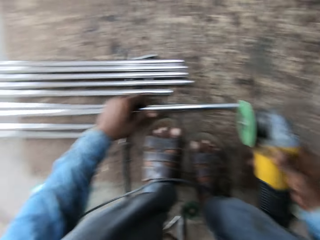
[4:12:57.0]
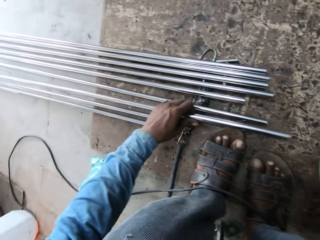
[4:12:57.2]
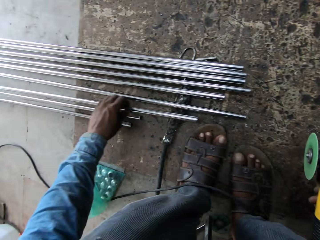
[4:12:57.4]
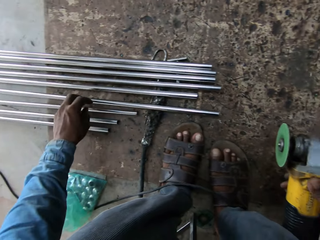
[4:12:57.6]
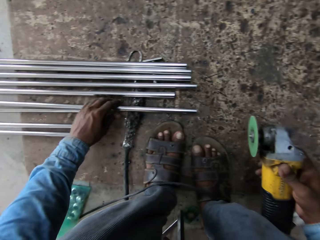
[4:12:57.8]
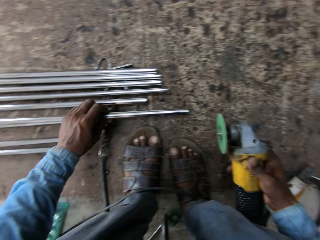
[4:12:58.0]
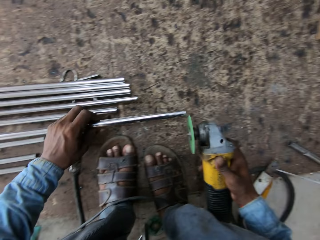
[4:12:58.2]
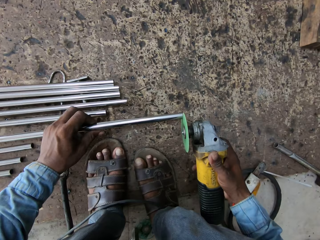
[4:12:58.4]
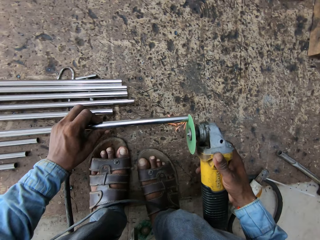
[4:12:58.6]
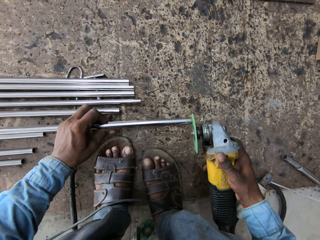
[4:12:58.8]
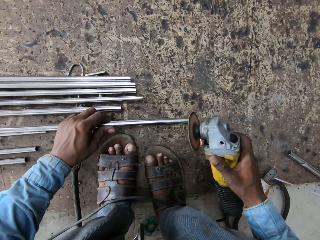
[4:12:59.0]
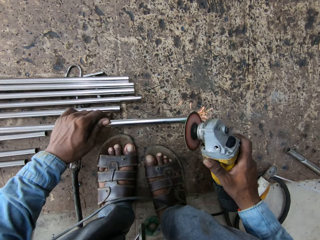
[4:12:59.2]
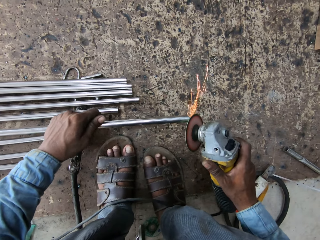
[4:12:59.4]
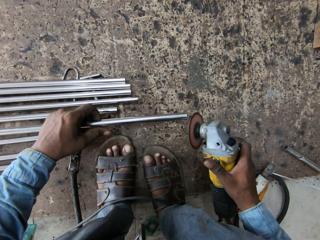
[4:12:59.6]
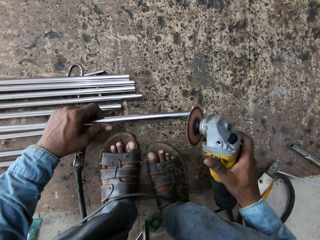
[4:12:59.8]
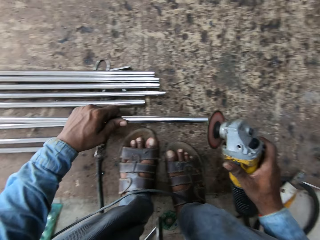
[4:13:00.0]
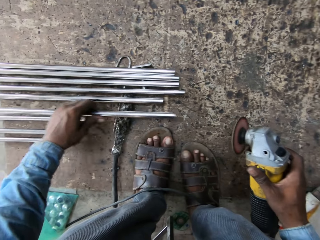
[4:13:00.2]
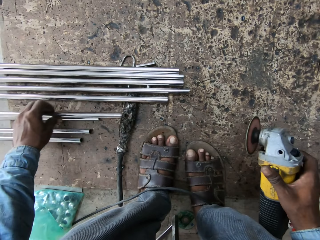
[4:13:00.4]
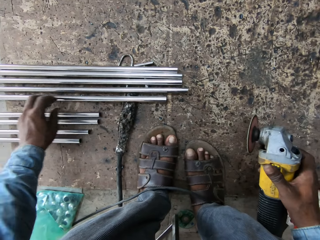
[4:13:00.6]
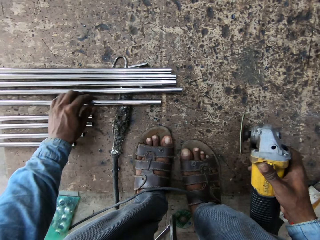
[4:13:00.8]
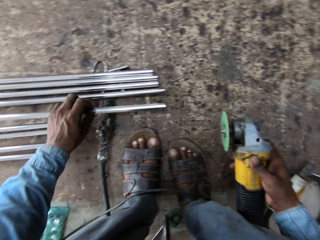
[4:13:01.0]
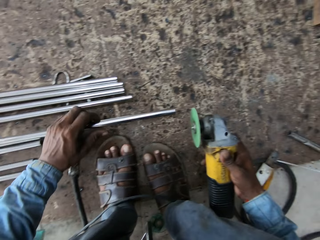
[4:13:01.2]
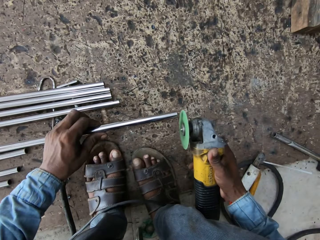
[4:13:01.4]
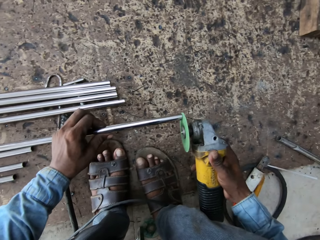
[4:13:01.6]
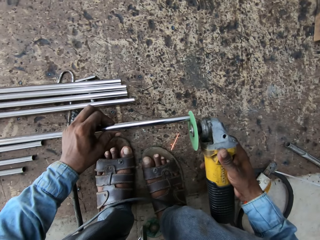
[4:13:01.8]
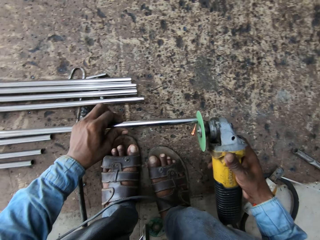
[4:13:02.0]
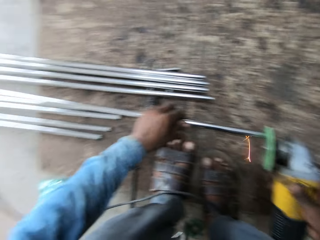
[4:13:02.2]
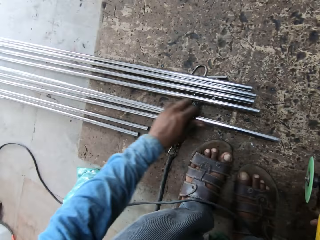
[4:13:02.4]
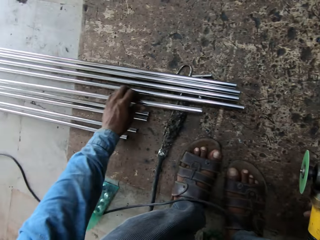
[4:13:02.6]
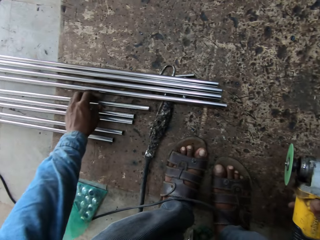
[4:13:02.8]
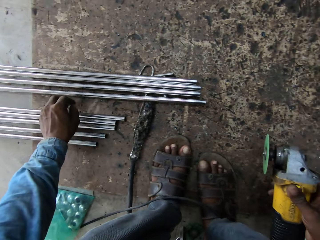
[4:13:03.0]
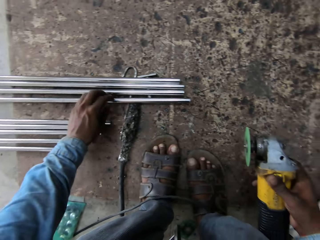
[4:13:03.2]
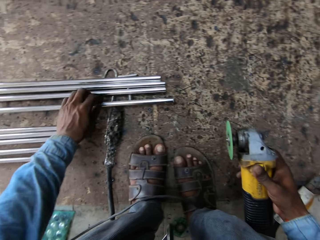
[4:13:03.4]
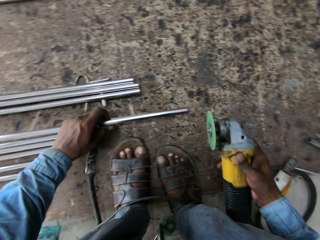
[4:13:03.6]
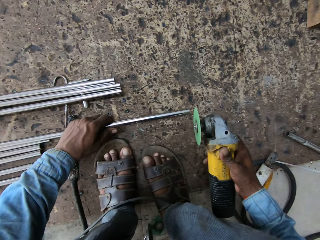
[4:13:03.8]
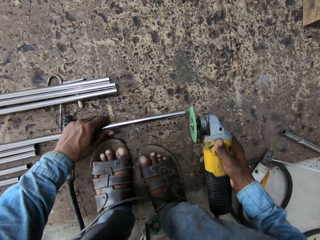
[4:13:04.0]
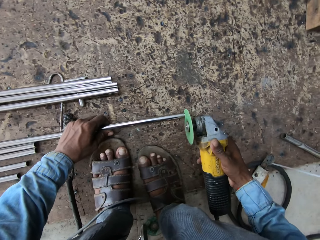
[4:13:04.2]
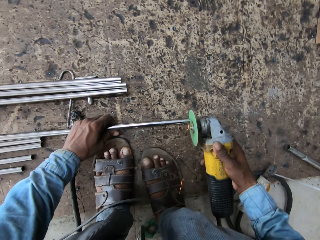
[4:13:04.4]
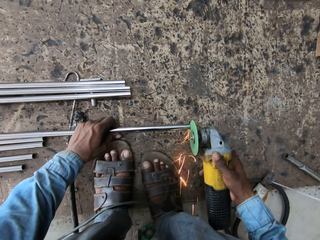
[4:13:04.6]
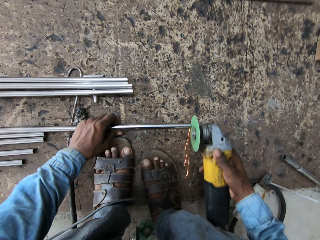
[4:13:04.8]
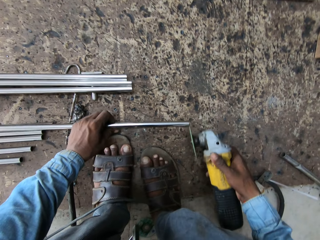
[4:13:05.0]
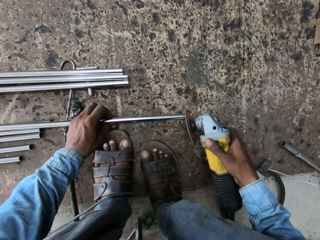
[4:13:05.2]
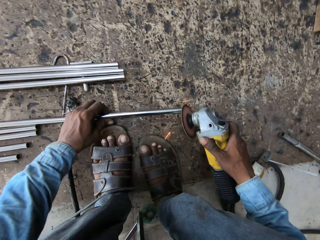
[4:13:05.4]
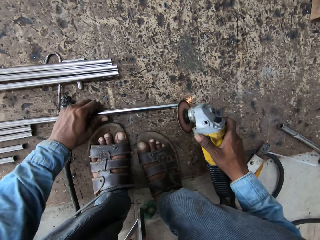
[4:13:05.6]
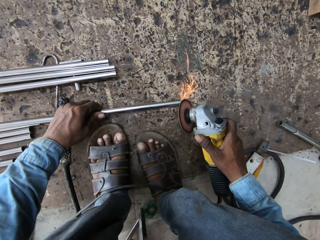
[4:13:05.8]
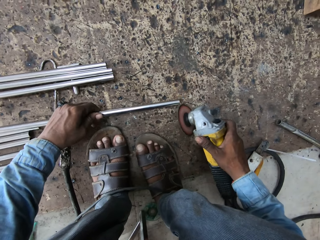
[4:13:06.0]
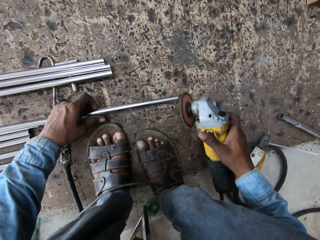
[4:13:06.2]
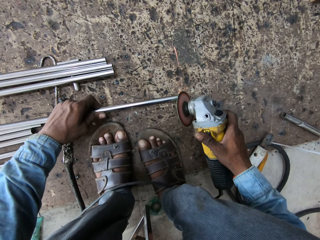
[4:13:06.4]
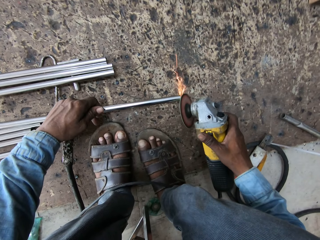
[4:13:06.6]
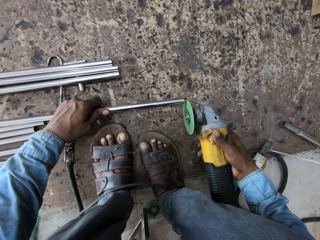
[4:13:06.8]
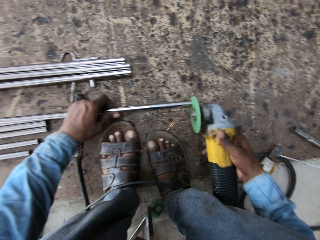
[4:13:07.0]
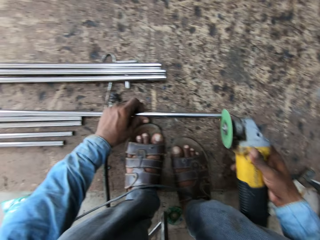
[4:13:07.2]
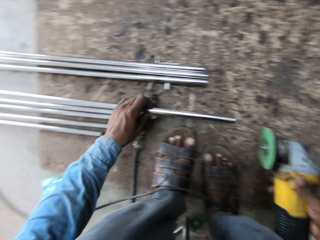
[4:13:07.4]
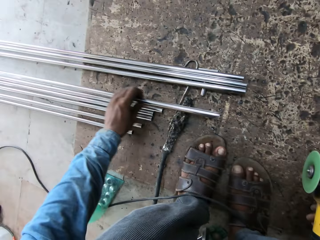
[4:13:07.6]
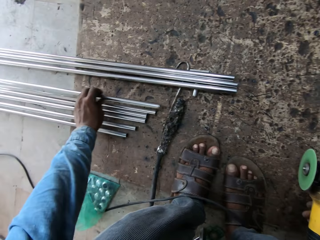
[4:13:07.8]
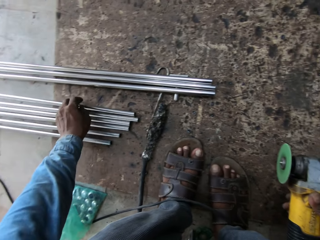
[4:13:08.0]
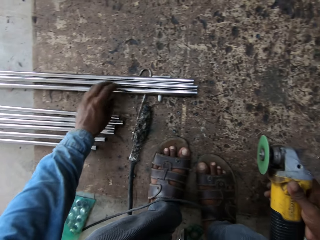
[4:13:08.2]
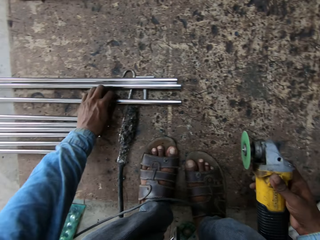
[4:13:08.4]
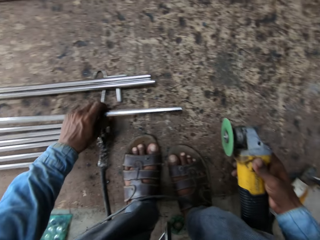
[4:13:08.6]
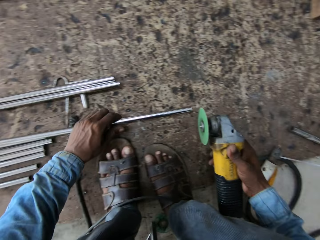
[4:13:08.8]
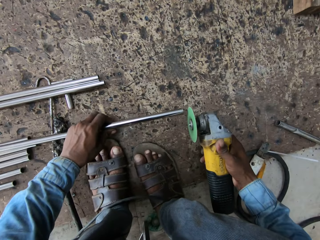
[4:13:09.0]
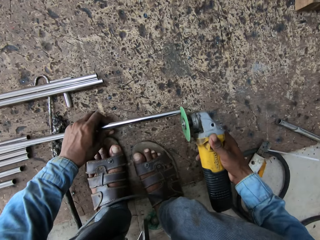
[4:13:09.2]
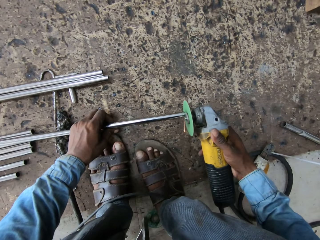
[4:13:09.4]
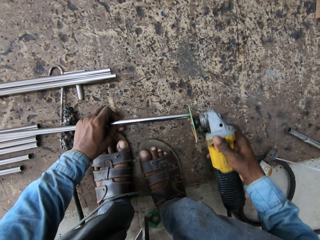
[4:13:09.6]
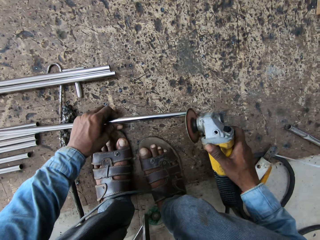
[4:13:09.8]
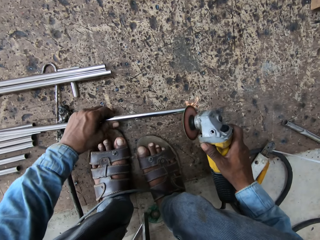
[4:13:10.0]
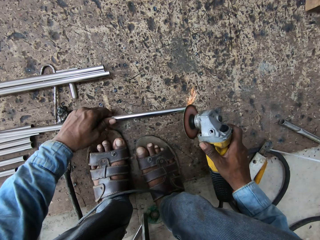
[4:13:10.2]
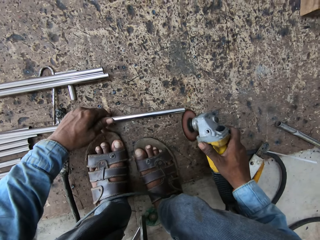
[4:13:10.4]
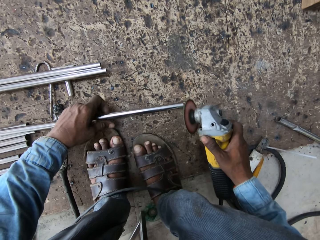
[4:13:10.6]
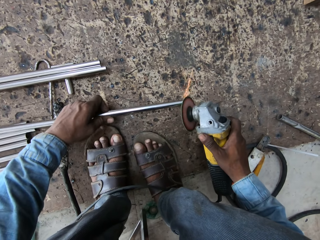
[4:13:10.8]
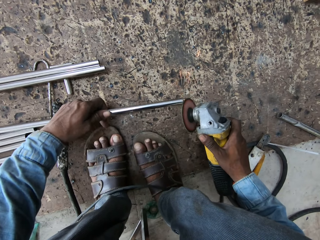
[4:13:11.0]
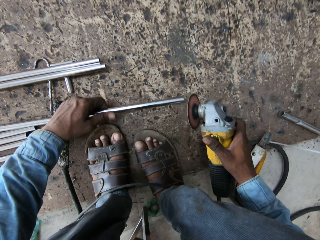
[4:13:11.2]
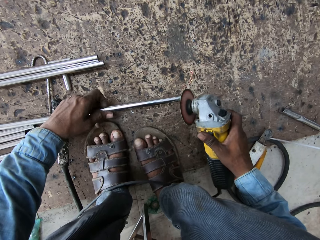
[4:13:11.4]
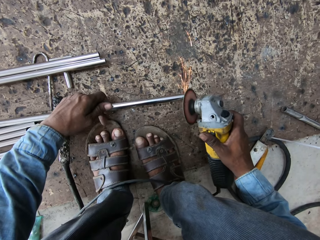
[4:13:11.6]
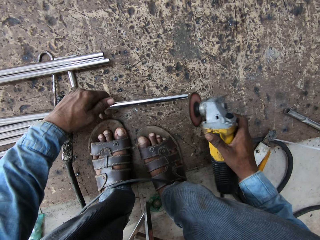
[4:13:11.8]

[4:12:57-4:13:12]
The camera wearer puts the metal down, picks the metal, and welds the metal. They put the metal down, pick the metal, and weld the metal. They put the metal down, pick the metal, and weld the metal. They put the metal down, pick the metal, and weld the metal.

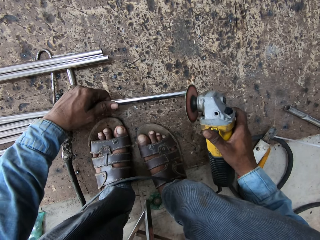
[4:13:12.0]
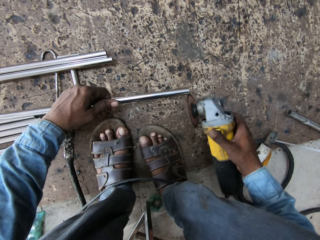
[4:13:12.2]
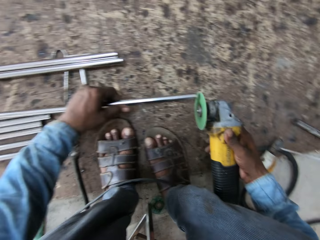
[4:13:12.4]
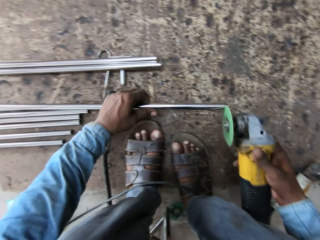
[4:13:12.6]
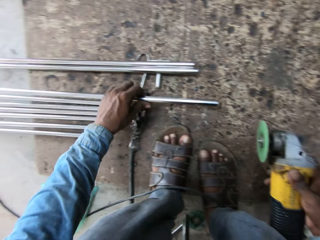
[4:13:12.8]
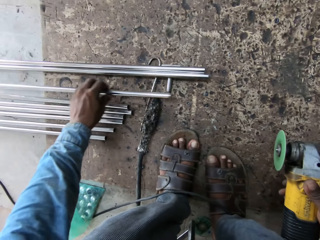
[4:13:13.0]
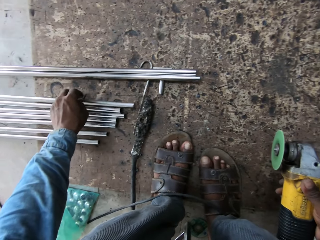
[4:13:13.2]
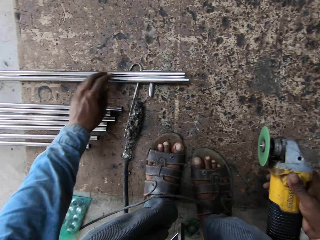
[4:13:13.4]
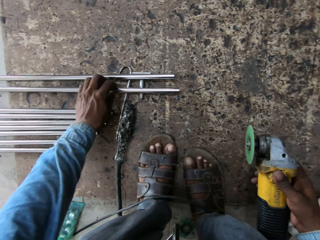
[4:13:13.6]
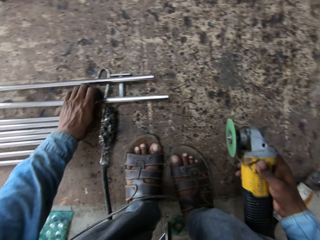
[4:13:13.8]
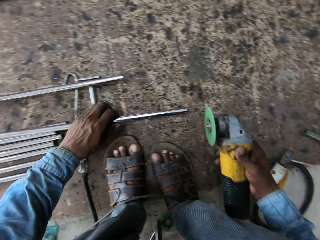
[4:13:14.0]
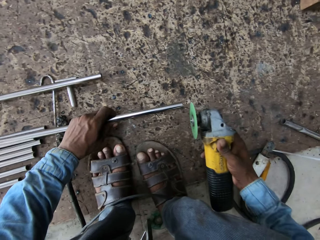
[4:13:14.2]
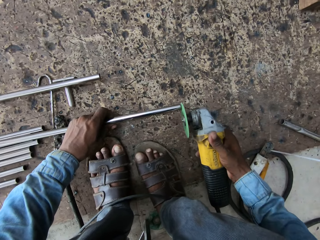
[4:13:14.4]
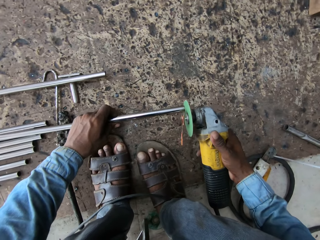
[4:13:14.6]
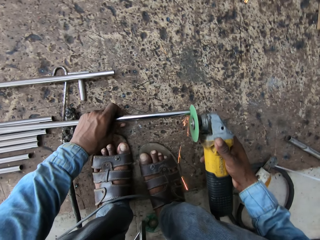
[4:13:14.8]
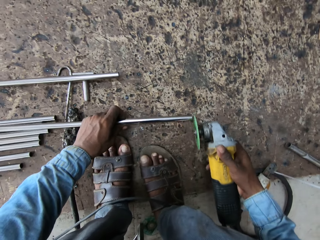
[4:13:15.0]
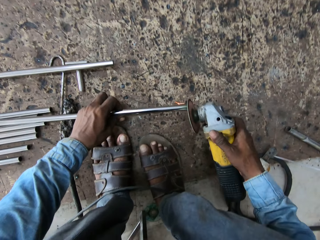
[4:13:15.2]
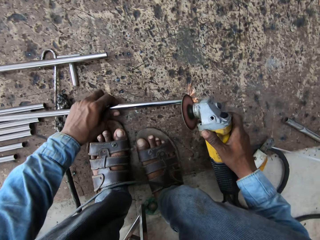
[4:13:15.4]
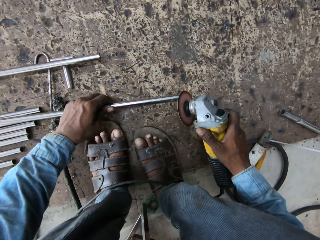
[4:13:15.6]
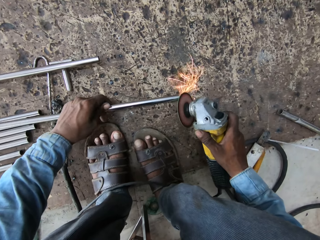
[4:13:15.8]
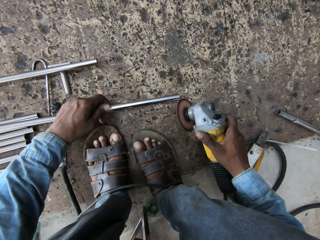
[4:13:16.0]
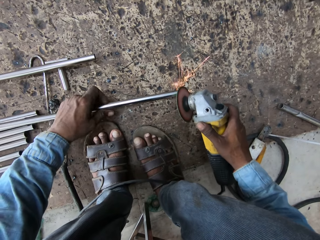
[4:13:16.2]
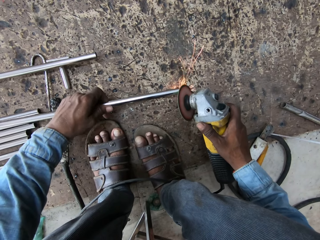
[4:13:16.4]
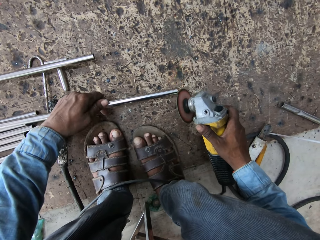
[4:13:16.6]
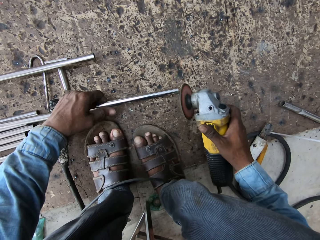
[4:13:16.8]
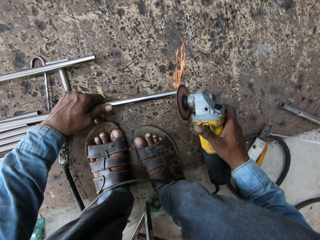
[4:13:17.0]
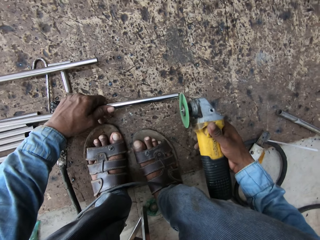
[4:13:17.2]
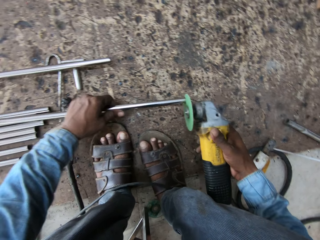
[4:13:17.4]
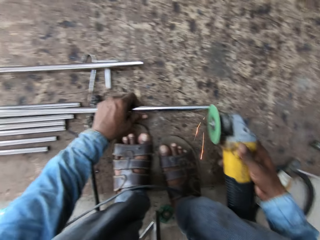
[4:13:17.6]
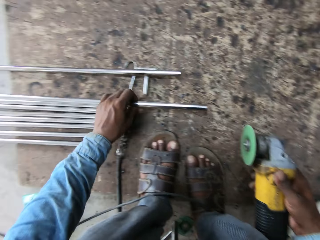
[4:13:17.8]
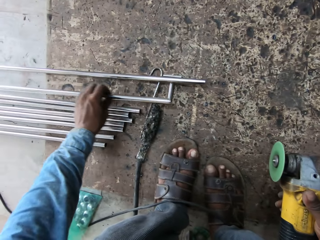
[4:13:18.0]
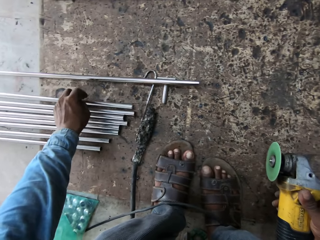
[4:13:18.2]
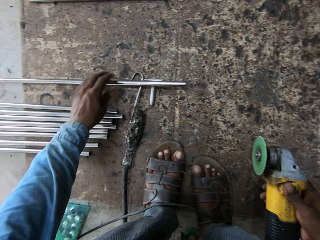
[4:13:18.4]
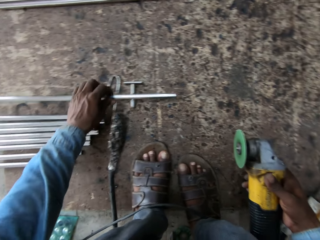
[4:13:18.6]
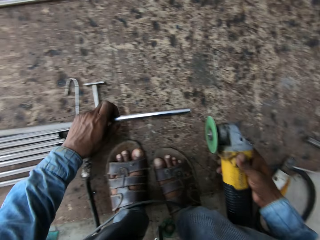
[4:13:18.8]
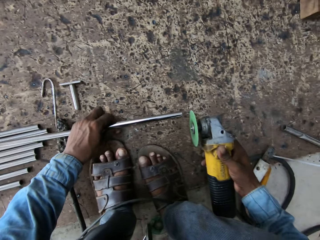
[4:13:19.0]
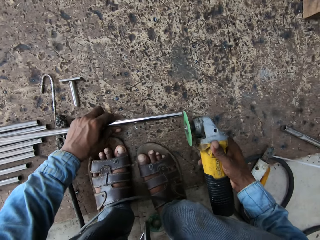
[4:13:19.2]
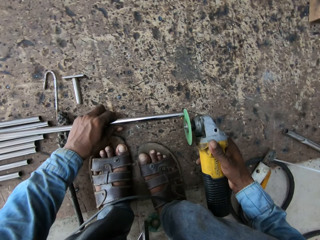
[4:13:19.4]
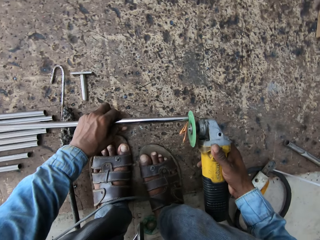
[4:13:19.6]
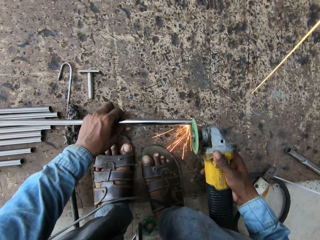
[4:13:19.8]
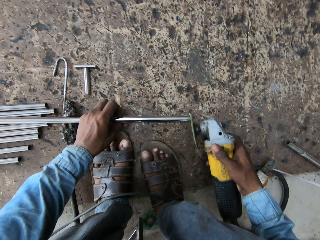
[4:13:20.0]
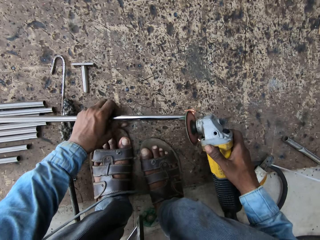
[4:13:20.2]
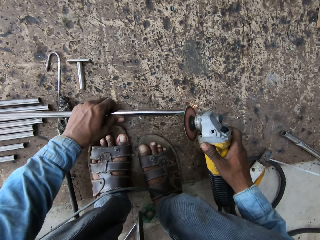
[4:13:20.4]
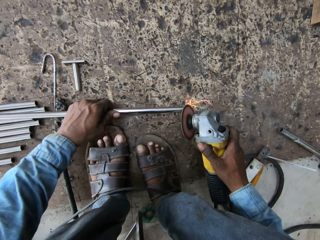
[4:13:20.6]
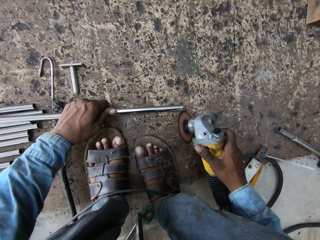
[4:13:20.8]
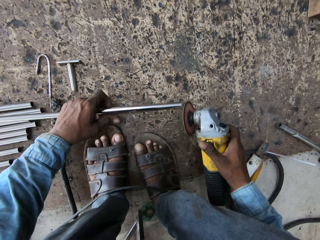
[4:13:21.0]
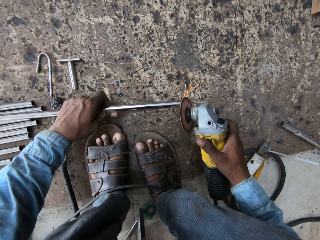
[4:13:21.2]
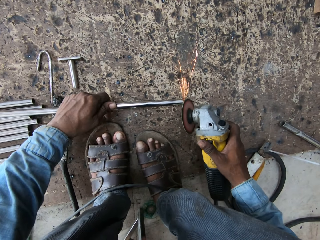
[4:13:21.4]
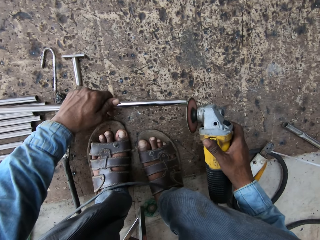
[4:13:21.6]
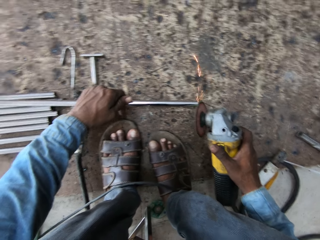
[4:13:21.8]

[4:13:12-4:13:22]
The camera wearer puts the metal down, picks the metal, and welds the metal. They put the metal down, pick the metal, and weld the metal.
